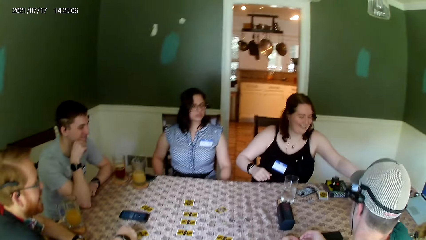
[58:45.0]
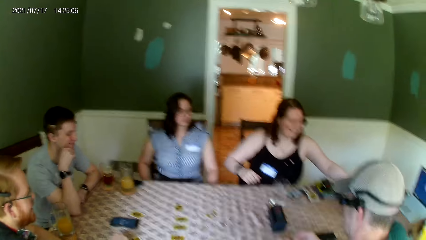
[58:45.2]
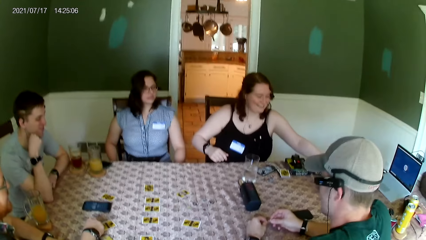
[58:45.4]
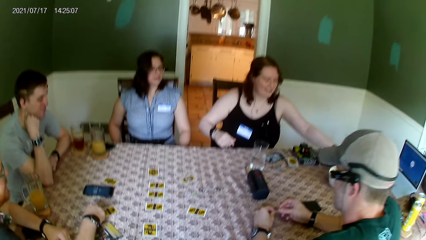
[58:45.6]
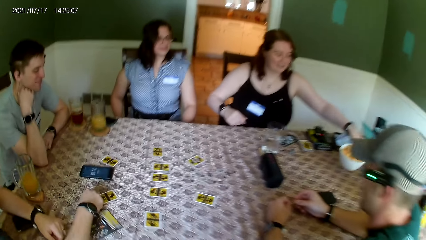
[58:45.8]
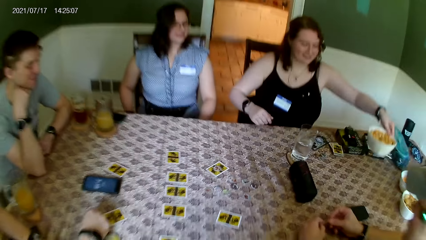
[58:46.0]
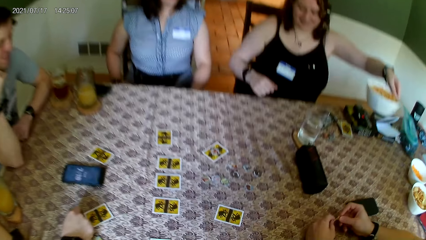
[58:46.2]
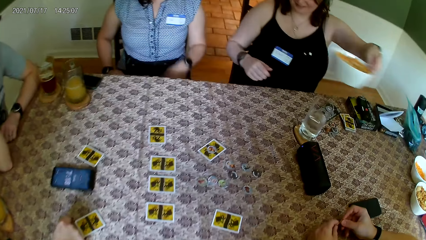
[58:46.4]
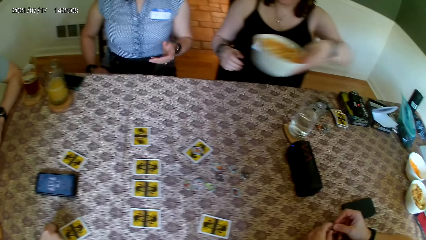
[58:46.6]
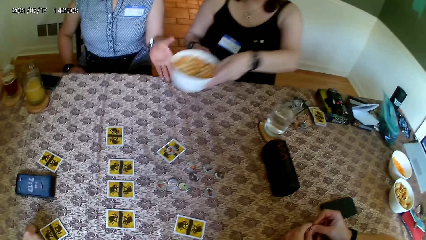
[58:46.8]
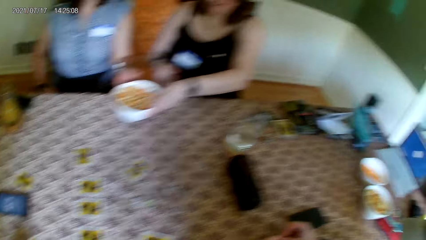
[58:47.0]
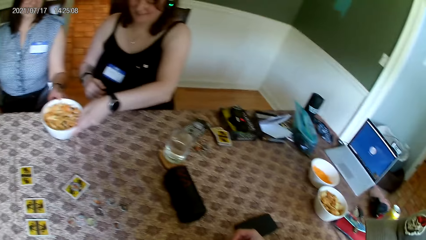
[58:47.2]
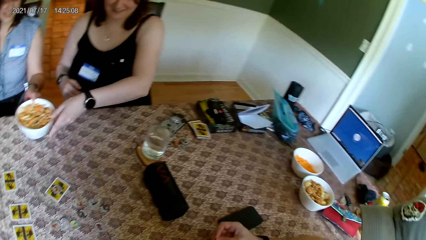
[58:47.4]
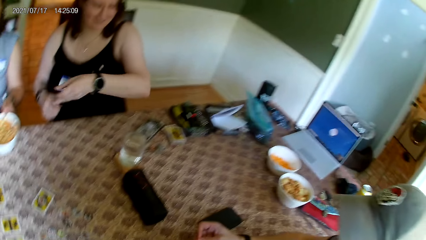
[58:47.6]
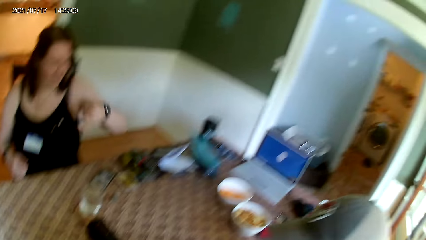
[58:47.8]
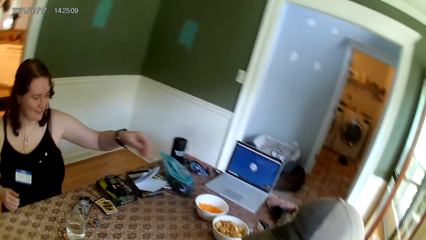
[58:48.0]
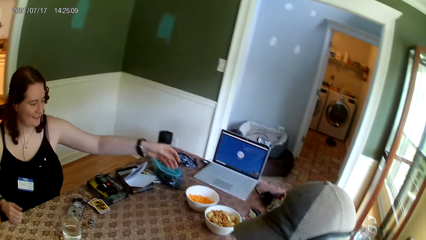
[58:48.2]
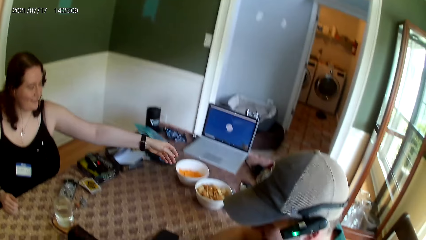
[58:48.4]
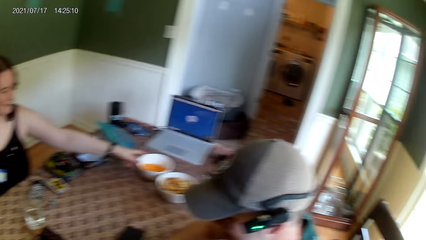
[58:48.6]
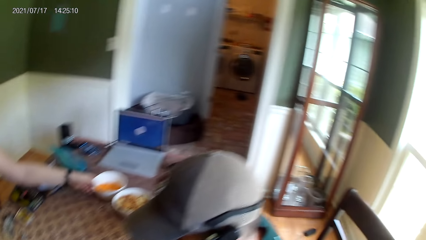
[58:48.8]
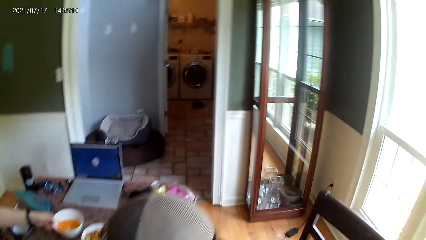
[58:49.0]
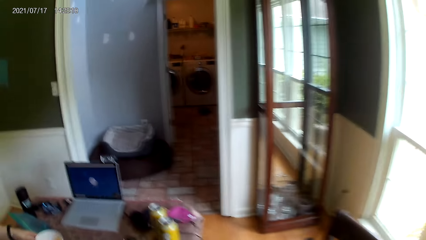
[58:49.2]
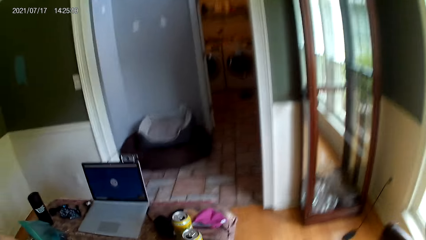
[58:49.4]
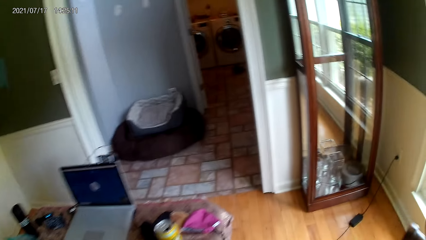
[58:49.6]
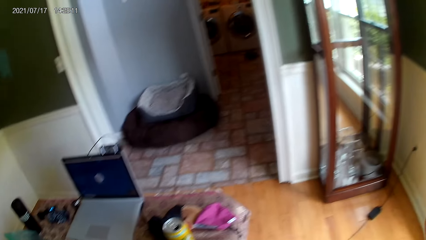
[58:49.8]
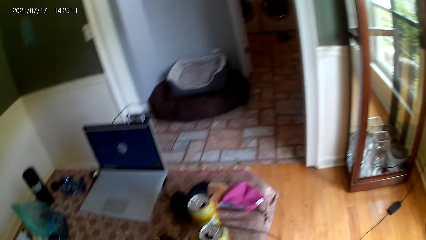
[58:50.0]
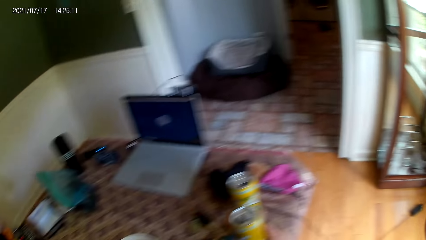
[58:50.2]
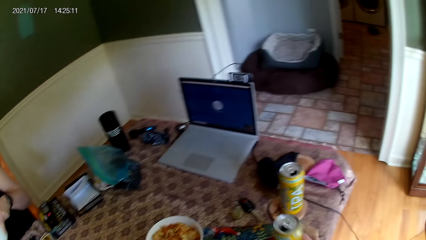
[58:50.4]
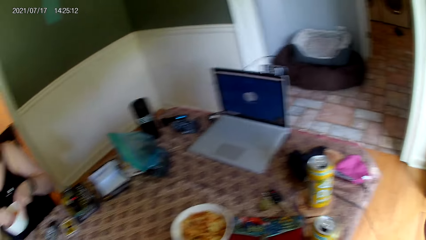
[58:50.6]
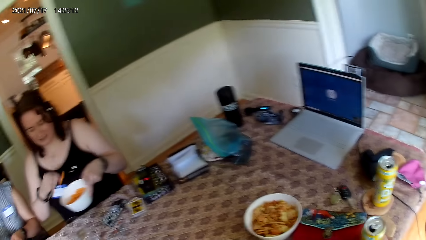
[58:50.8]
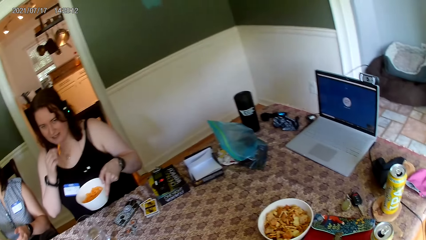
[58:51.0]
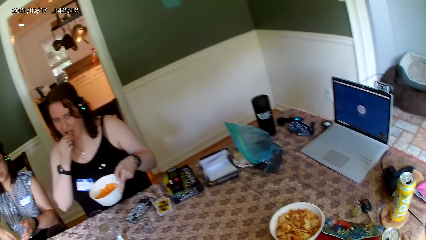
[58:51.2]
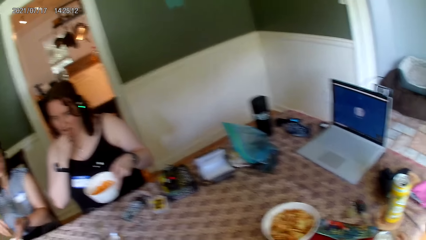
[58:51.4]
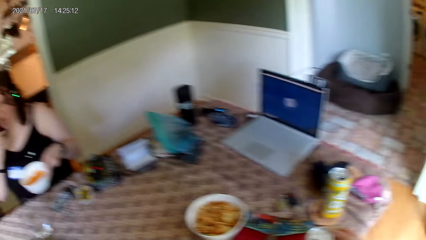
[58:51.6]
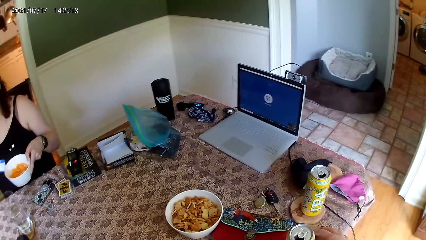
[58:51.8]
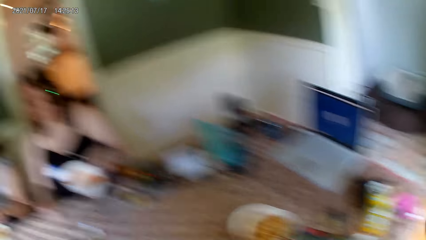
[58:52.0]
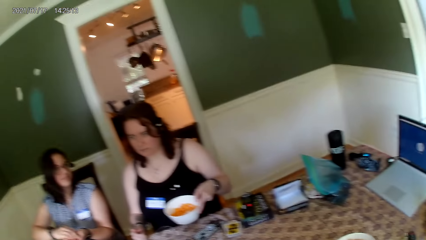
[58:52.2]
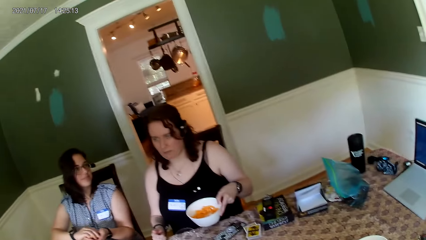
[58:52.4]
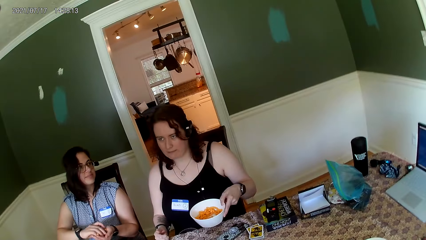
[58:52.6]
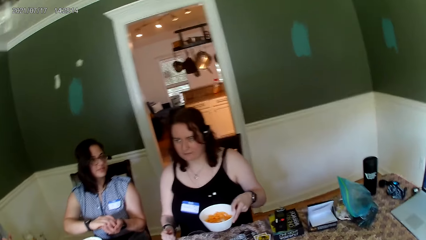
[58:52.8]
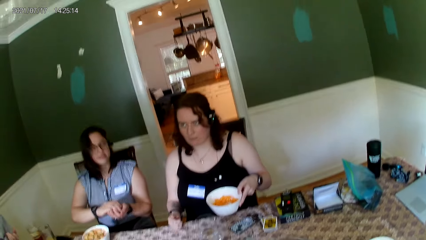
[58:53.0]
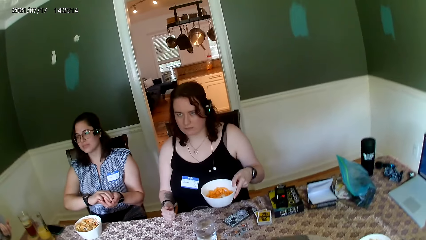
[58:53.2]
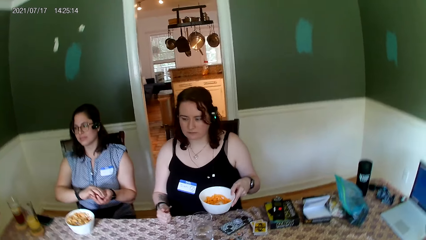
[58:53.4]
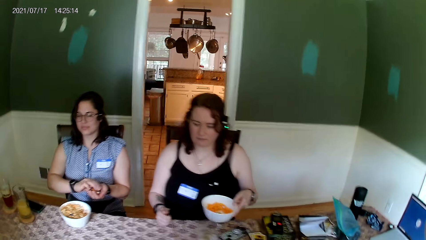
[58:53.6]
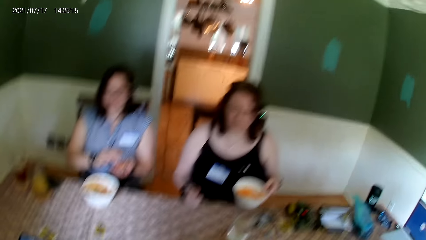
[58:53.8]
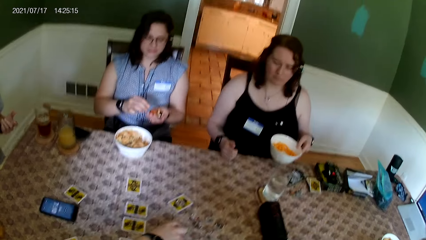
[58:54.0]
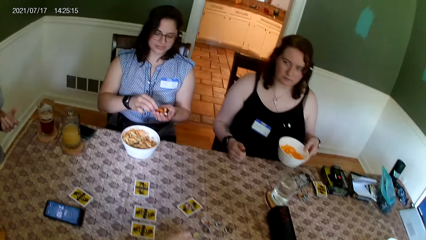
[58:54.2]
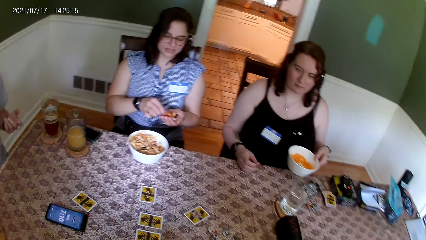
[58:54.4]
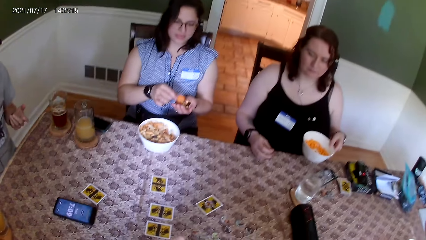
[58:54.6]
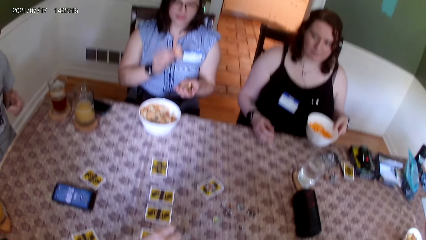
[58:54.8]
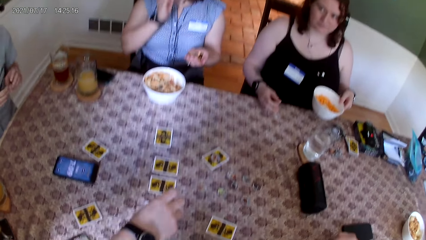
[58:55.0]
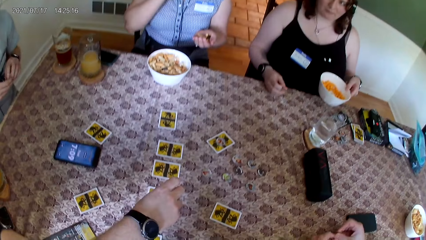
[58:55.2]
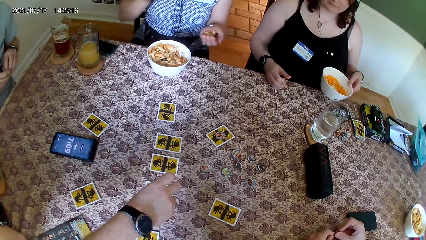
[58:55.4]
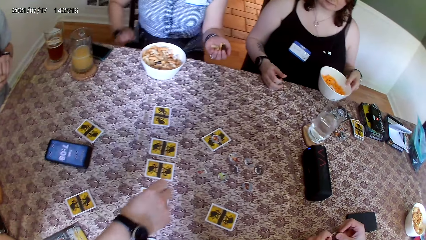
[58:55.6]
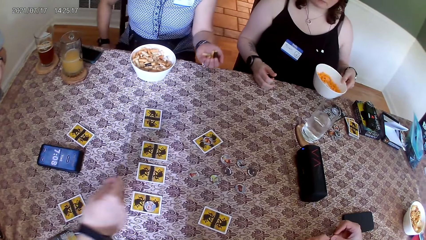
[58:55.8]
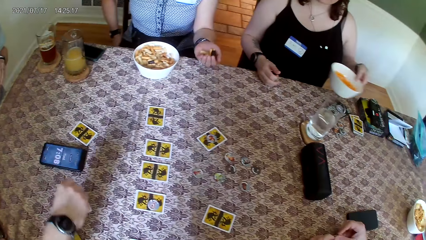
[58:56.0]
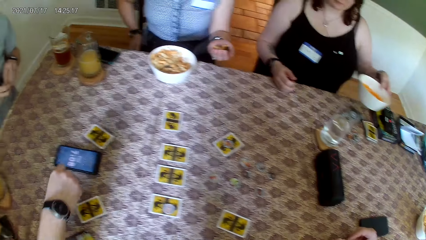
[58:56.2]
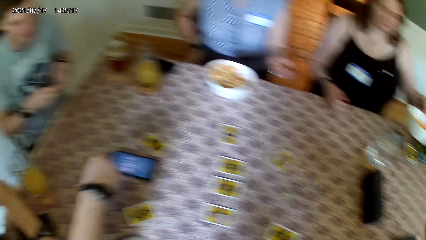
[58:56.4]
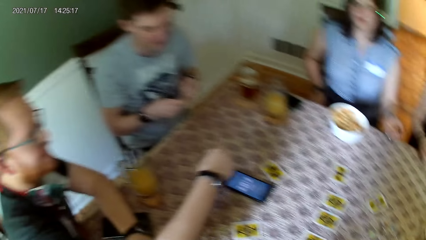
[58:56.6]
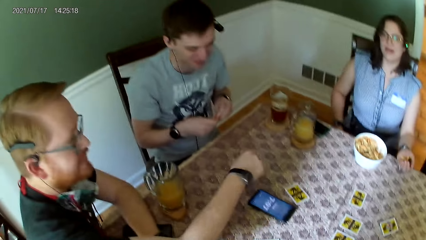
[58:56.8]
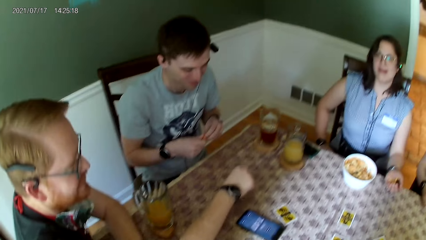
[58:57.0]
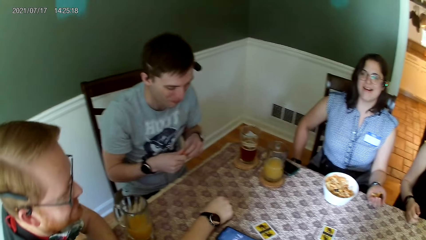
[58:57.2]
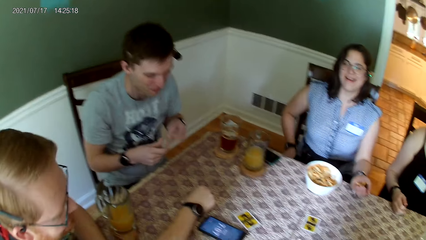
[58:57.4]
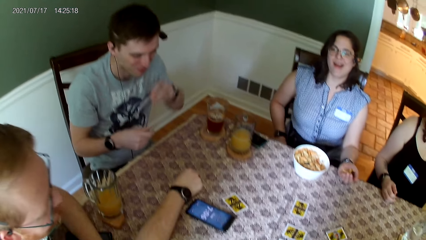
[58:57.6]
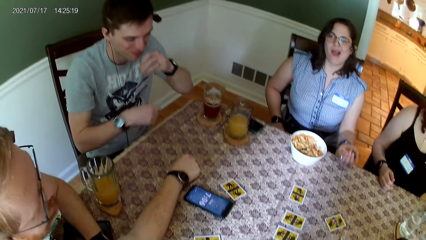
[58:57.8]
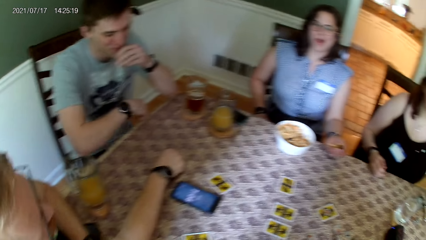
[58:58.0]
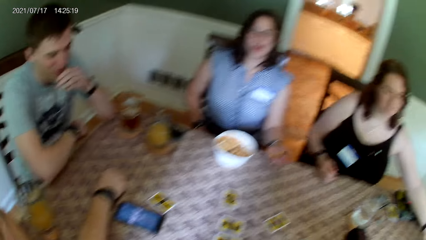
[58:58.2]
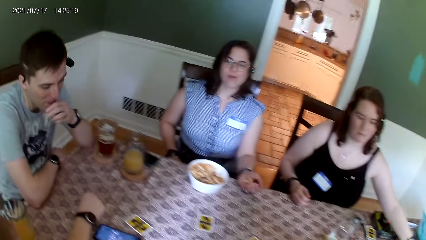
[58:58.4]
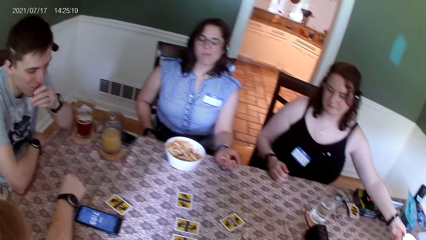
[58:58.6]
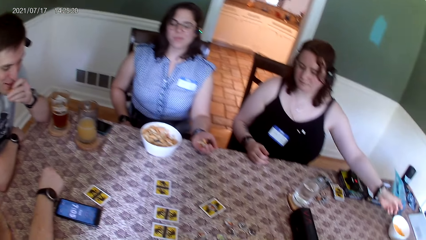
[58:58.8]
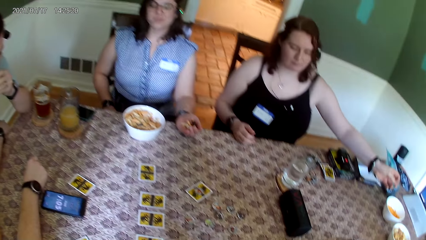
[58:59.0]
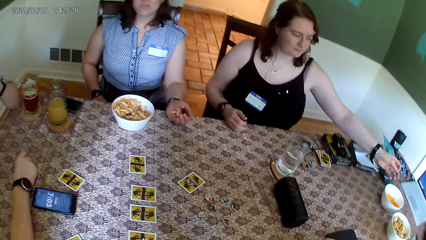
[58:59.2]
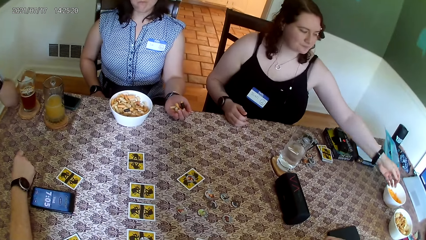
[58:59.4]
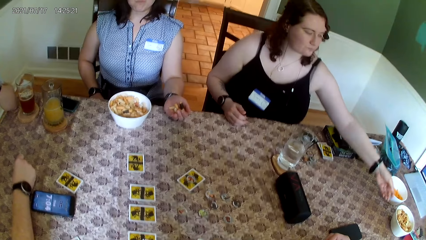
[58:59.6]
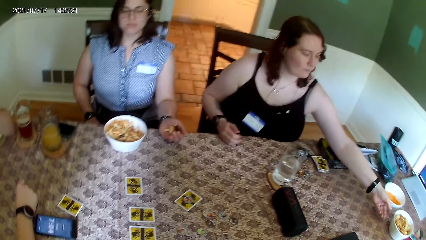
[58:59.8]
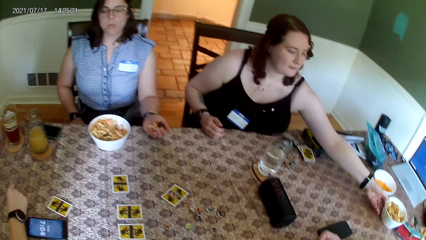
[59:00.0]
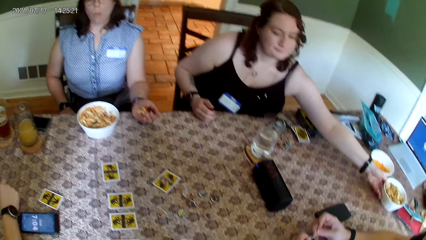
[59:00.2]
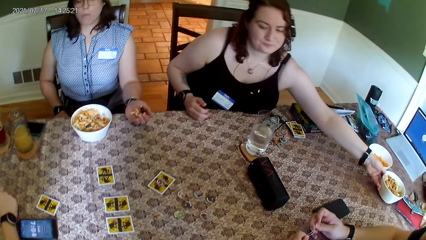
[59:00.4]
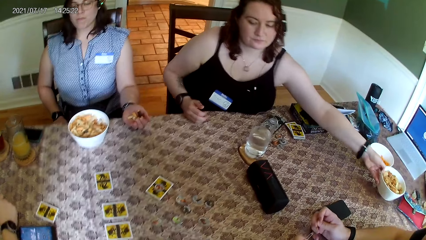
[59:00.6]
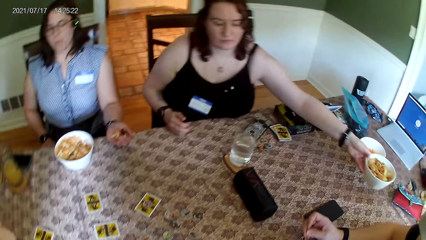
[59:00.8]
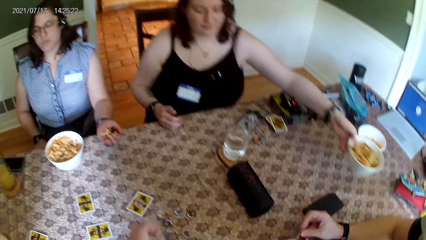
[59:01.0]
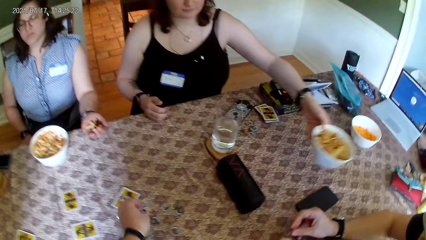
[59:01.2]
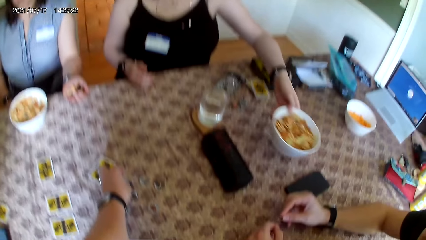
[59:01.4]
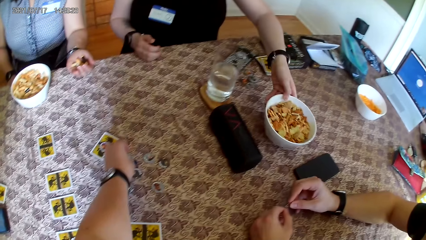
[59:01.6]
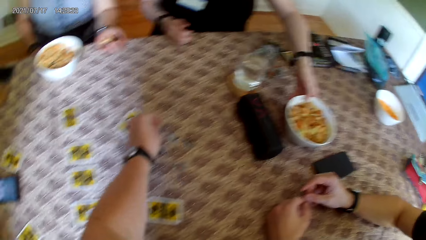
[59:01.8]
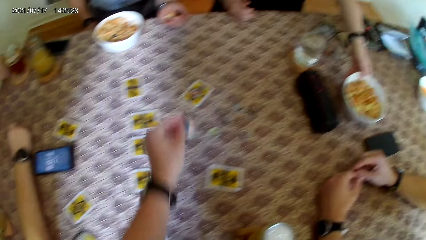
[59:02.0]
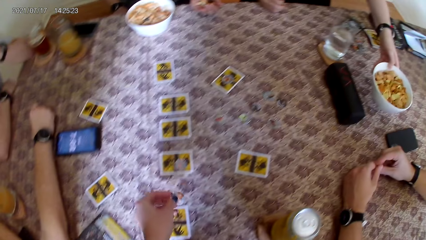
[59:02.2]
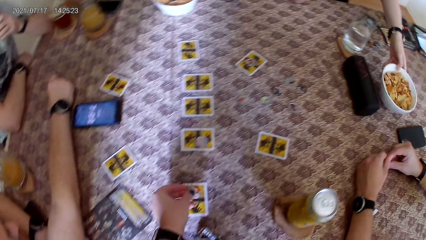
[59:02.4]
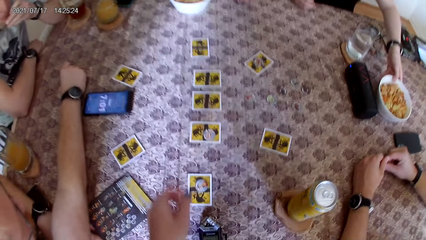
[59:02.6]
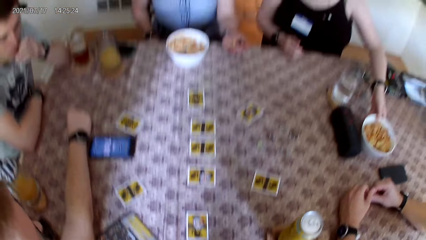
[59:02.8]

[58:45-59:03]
A woman moves a plate of peanuts on a table with her left hand. The camera wearer looks at the table. Another woman collects the plate of peanuts from the first woman with her left hand. The first woman picks up a plate of chips on the table with her left hand. The camera wearer looks around the room. The first woman eats a chip from the plate of chips in her right hand. The other woman eats a chip from her left hand with her right hand. The first woman eats a chip from the plate of chips in her right hand. The camera wearer looks at the cards on the table. A man eats a peanut from his right hand with his left hand. The first woman moves the plate of peanuts on the table with her left hand. The camera wearer moves a coin on the table with his left hand. He picks up the token and puts the token on the card.
